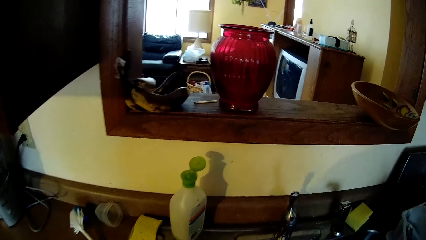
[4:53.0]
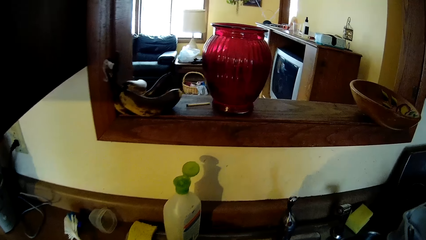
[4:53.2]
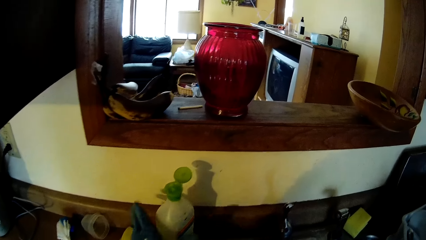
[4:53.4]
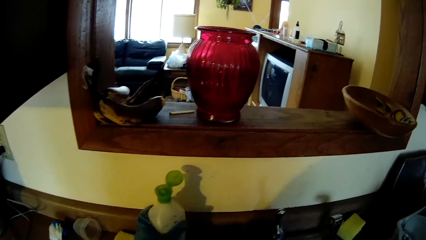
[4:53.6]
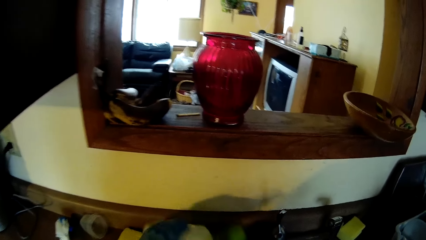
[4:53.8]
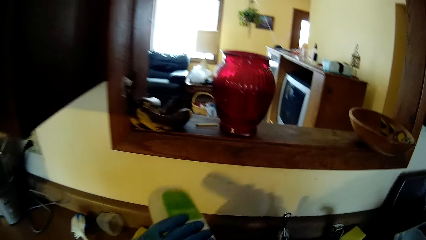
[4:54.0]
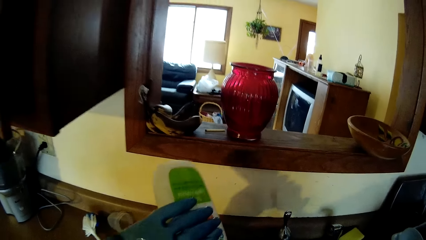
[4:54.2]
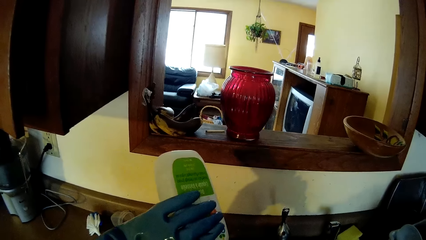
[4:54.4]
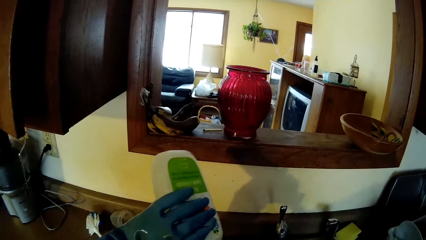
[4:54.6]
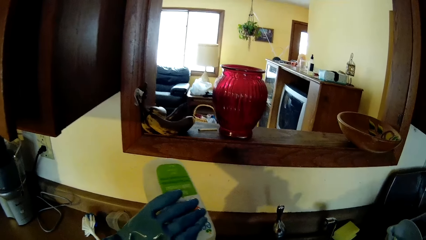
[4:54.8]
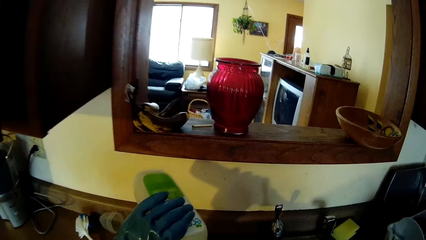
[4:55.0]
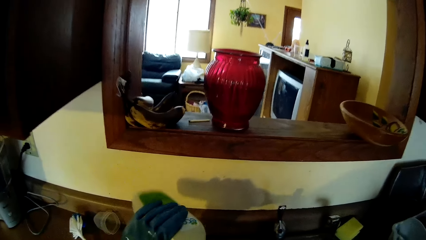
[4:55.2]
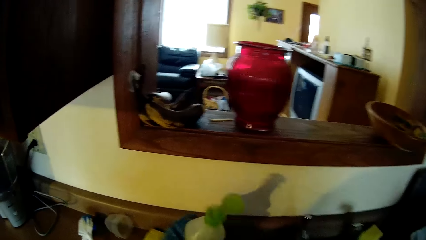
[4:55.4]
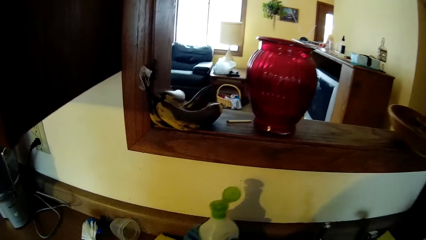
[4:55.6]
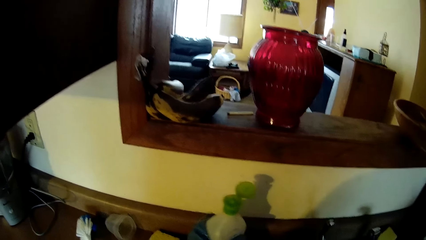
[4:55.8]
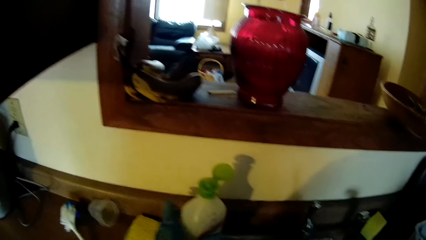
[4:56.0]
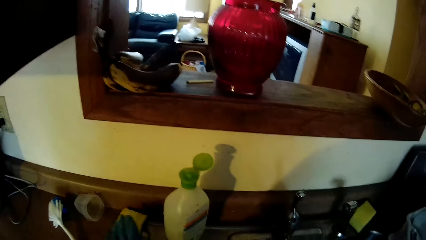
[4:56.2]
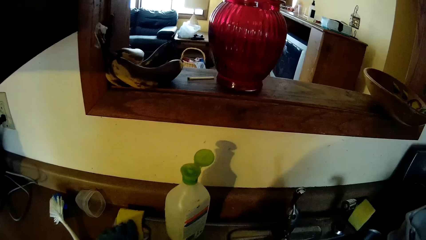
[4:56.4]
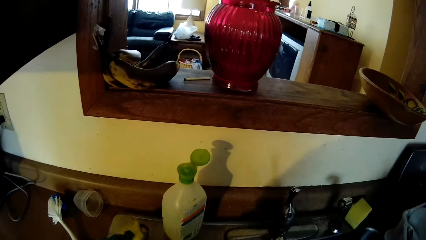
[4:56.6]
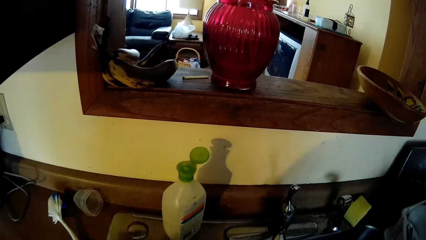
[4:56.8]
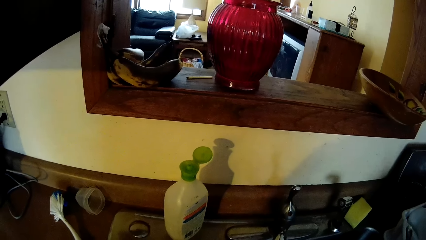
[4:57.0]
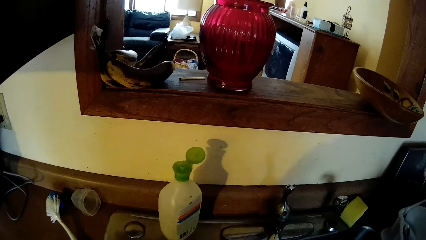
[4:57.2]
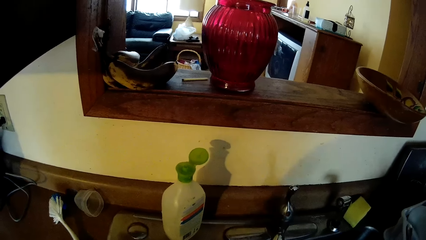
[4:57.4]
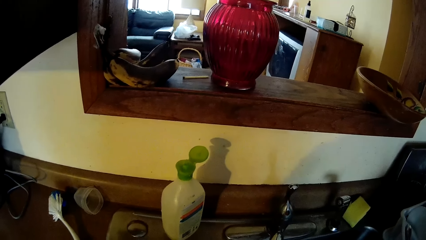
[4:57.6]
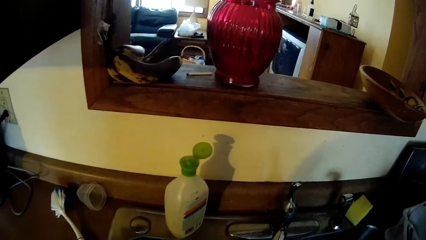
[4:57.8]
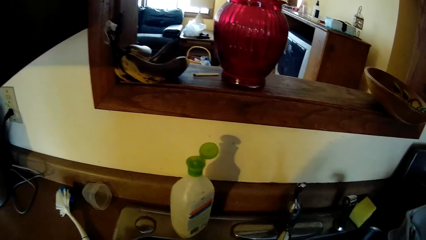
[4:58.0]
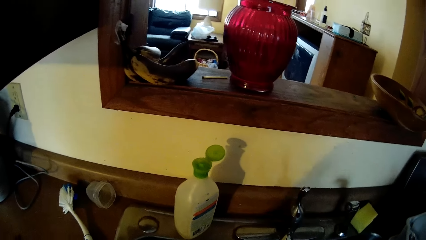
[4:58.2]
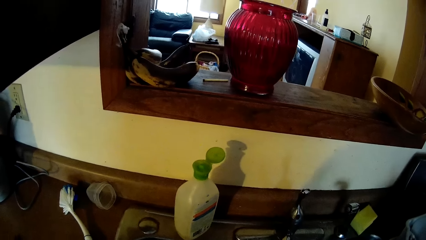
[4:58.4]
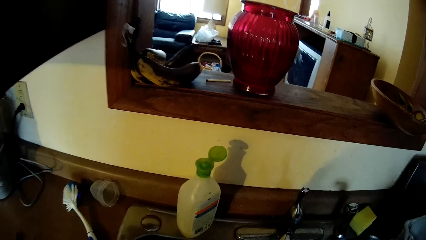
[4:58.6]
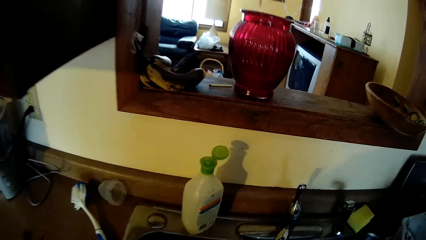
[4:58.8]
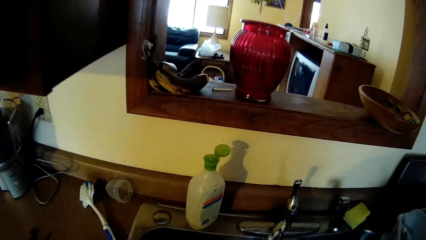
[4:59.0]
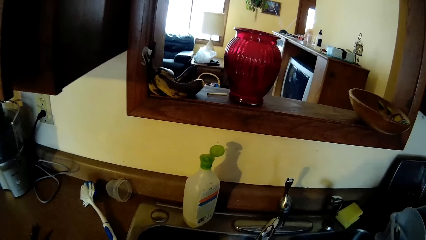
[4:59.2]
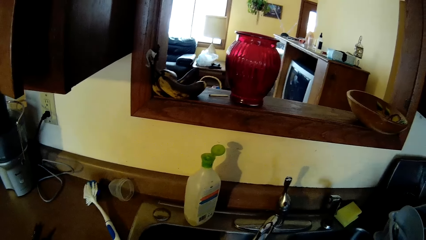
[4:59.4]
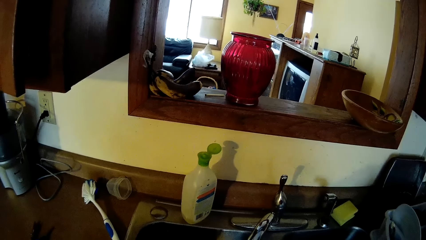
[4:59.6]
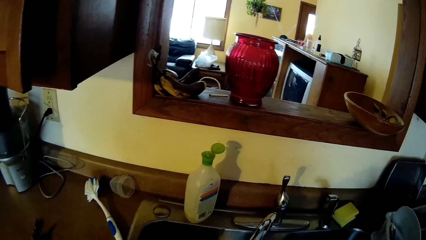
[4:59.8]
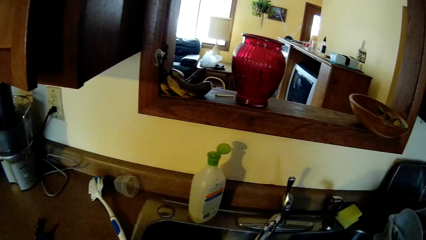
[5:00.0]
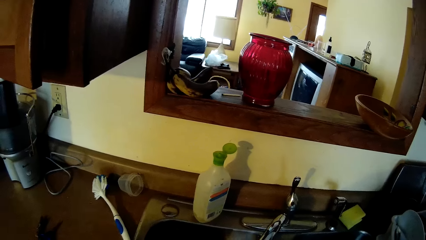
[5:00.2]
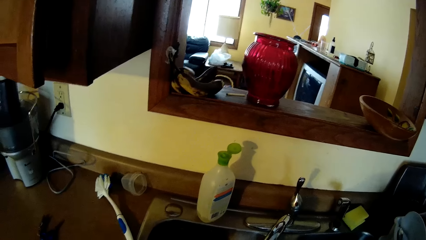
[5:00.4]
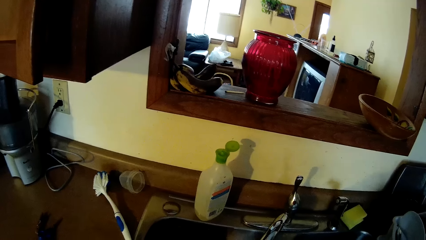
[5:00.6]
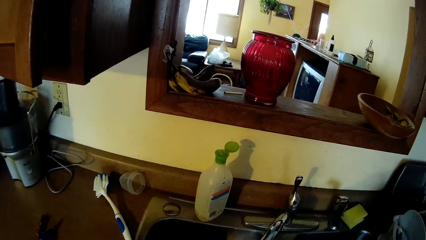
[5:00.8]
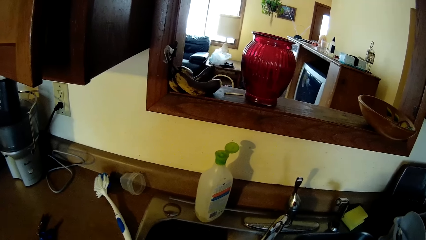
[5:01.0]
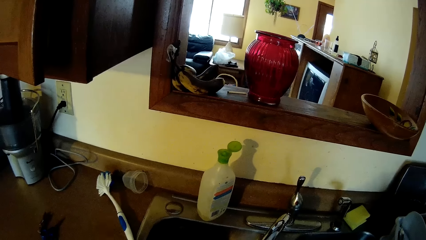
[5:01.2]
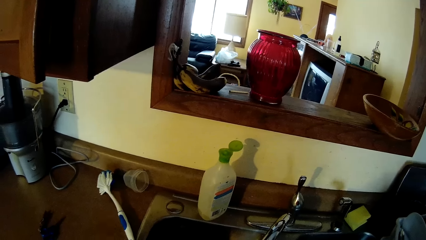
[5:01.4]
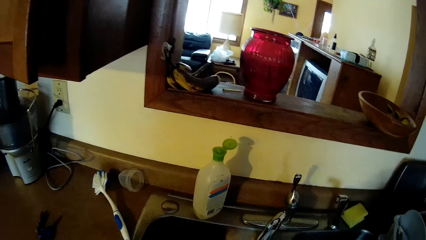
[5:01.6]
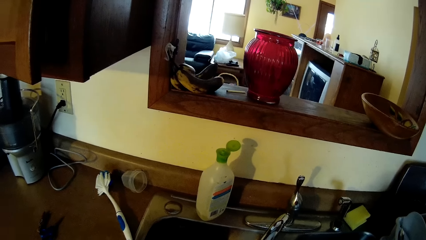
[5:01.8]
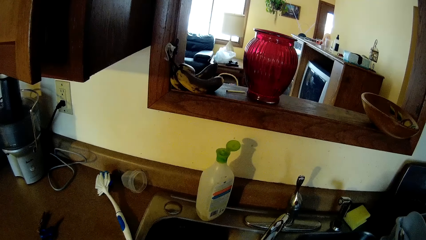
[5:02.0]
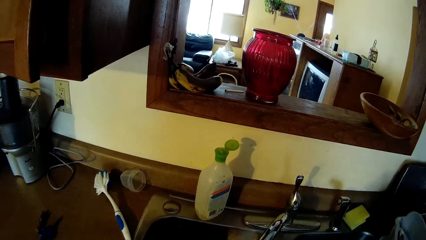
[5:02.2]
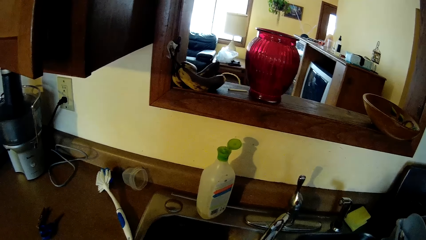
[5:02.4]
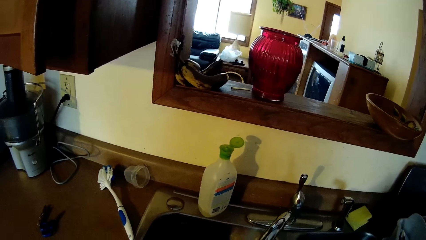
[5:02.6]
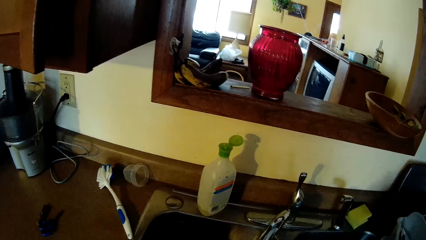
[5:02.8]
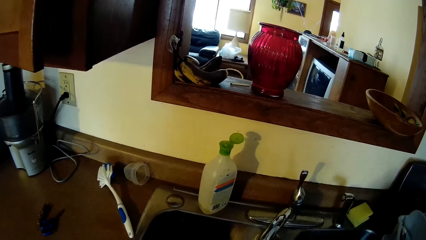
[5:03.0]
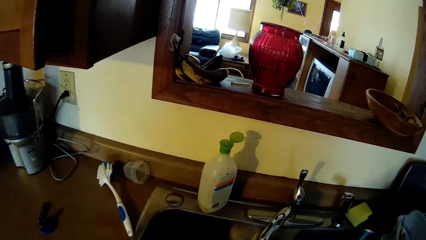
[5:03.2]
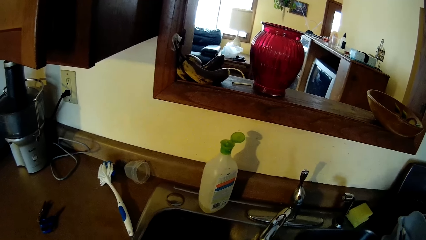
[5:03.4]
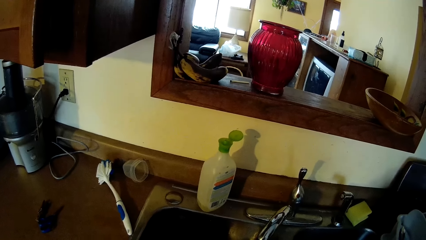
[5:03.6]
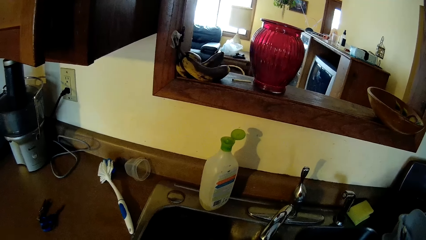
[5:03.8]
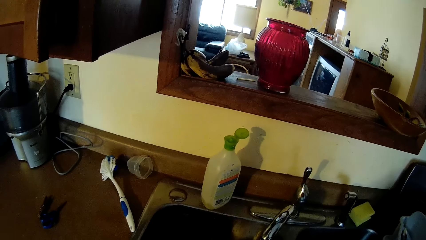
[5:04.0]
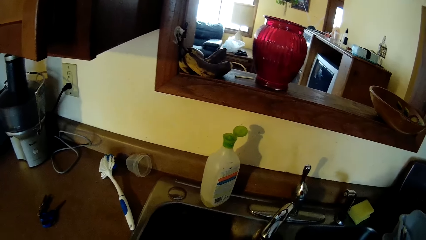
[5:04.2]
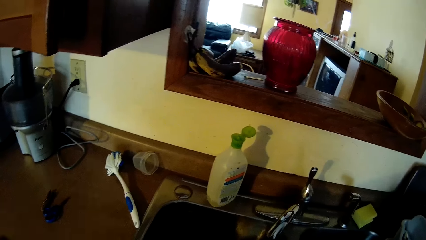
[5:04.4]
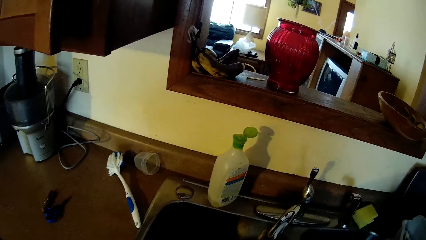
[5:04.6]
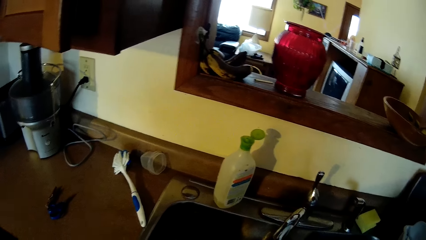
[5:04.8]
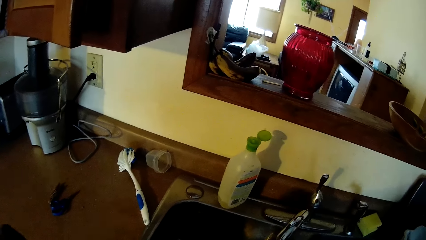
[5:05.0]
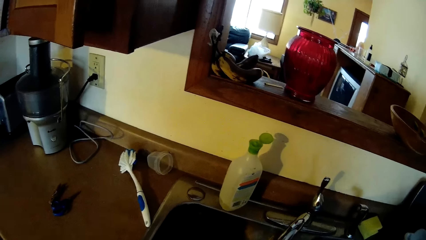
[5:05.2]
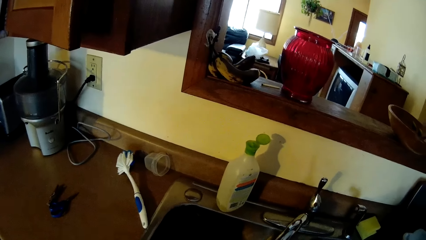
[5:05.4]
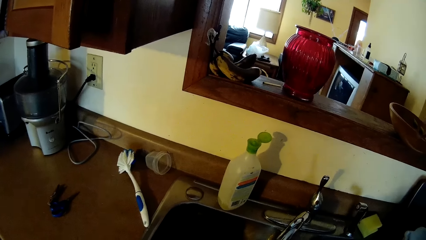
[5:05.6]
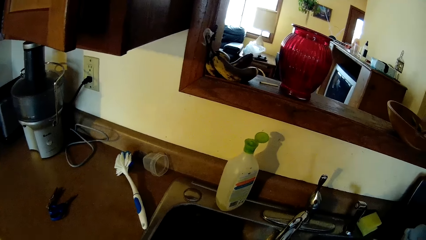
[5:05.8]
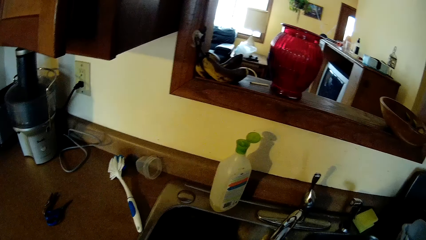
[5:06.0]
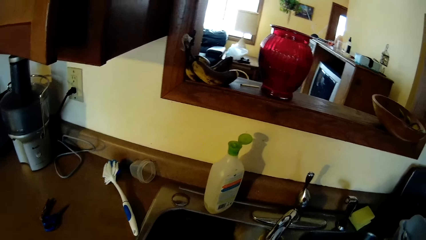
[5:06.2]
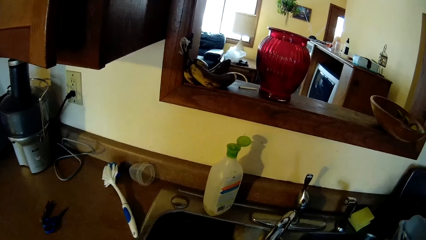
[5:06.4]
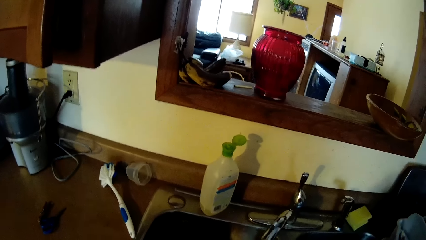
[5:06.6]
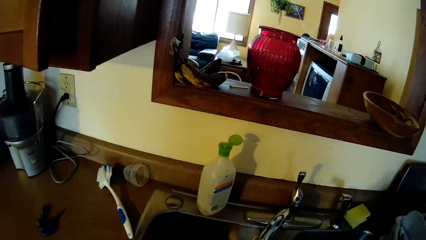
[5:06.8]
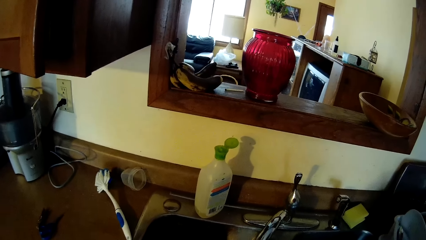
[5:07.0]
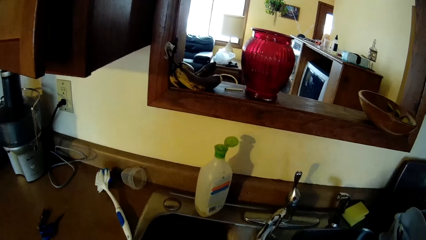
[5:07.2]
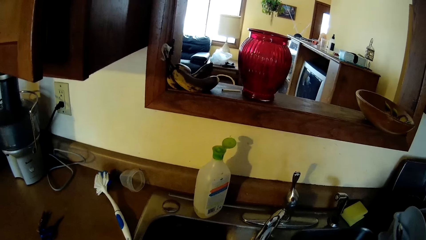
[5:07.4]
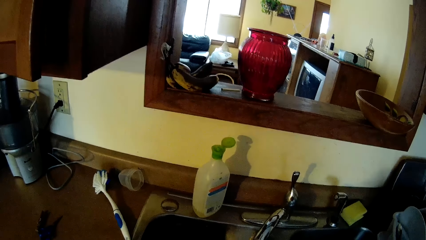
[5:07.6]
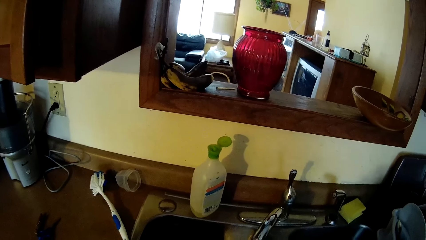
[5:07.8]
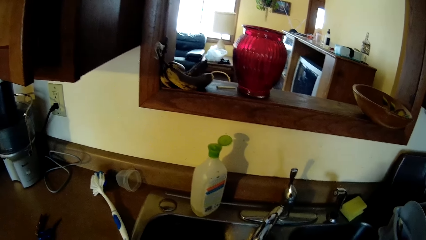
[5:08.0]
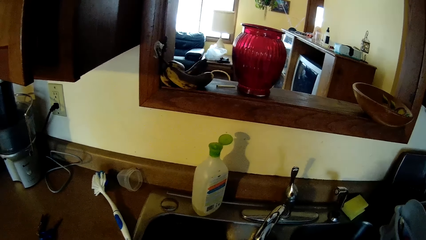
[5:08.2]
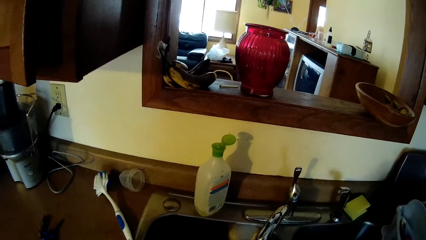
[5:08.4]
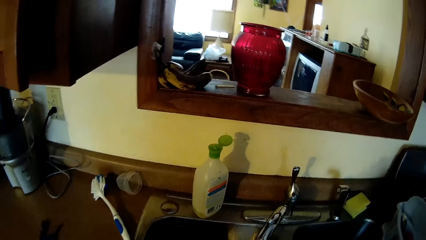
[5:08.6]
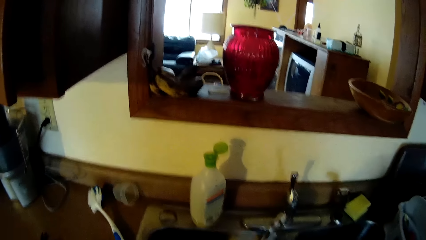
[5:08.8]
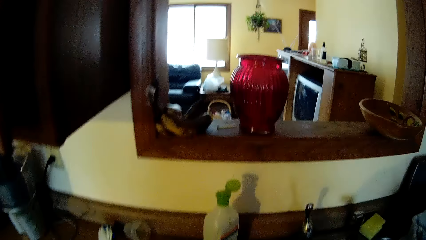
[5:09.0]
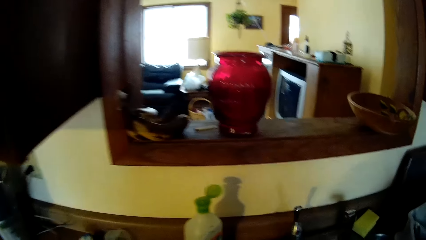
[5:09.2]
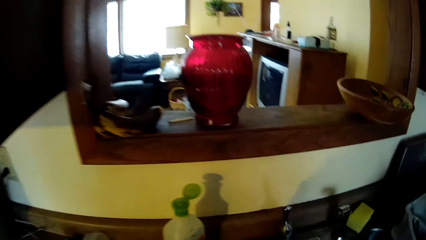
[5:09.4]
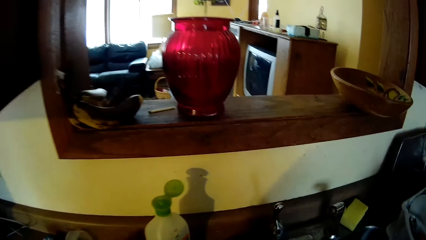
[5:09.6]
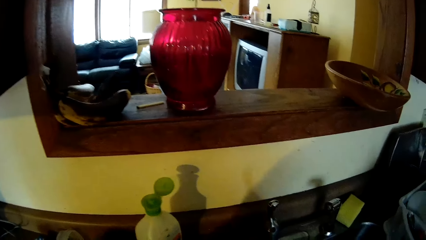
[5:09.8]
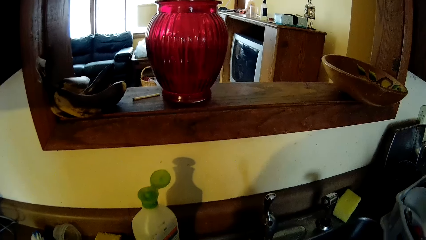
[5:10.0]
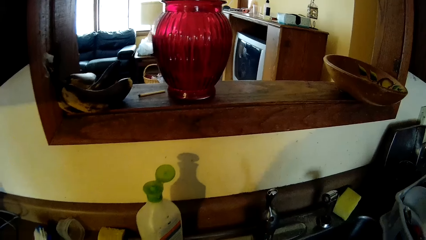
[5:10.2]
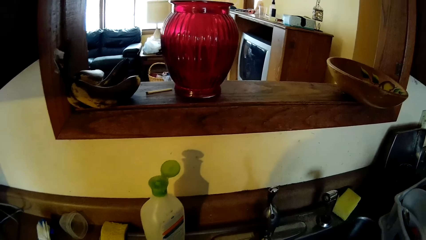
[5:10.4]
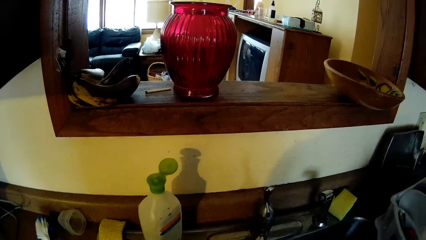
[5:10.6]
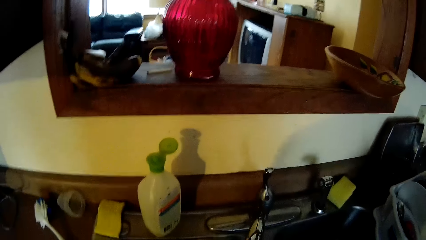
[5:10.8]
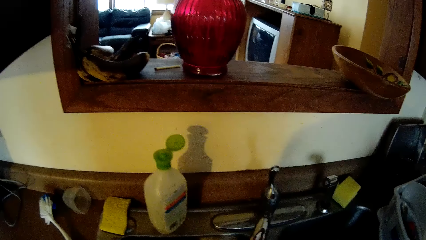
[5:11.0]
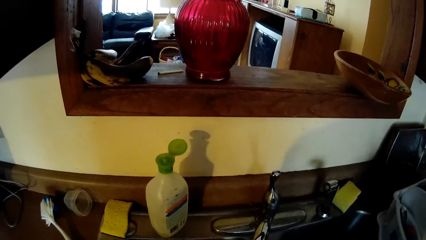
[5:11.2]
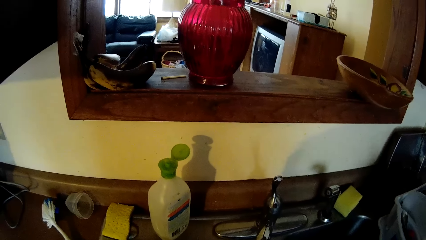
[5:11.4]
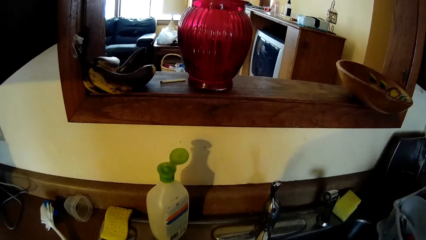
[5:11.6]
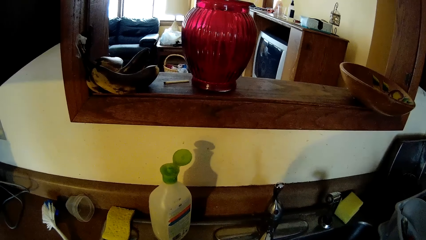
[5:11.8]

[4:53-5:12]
The camera wearer picks the soap bottle on the sink with her left hand. She pours soap from the soap bottle in her left hand into a dish in her right hand. She drops the soap bottle on the sink with her left hand. She picks the sponge on the sink with her left hand. She washes the dish in her right hand with the sponge in her left hand. She drops the sponge in her left hand on the sink.
